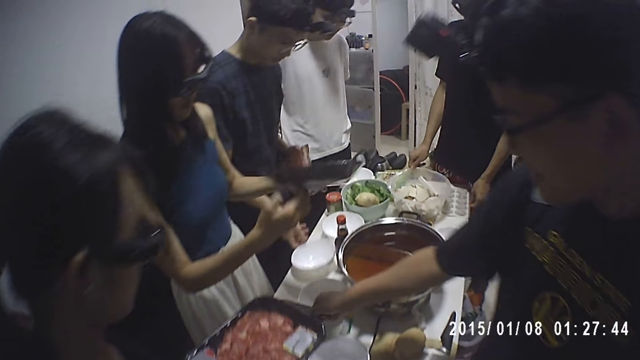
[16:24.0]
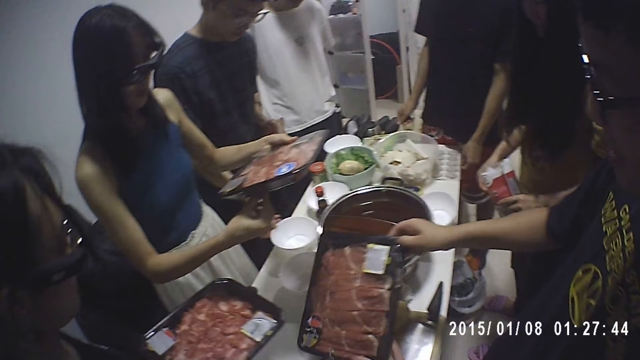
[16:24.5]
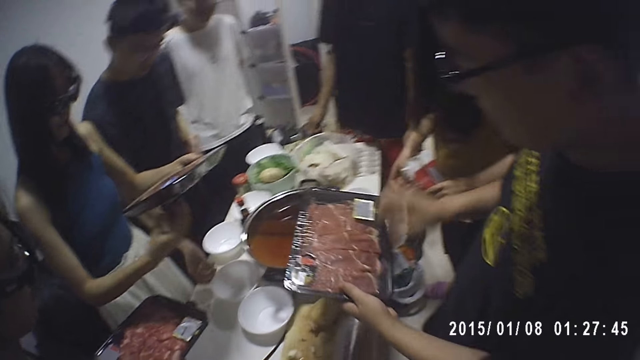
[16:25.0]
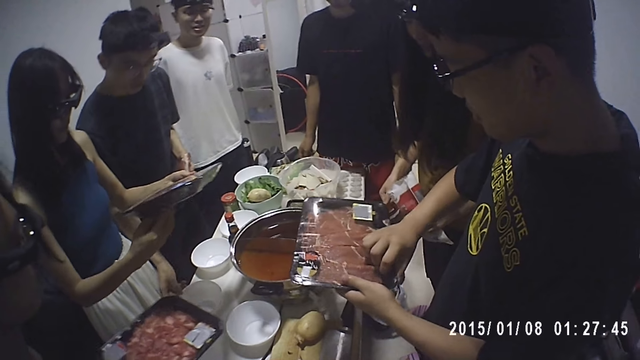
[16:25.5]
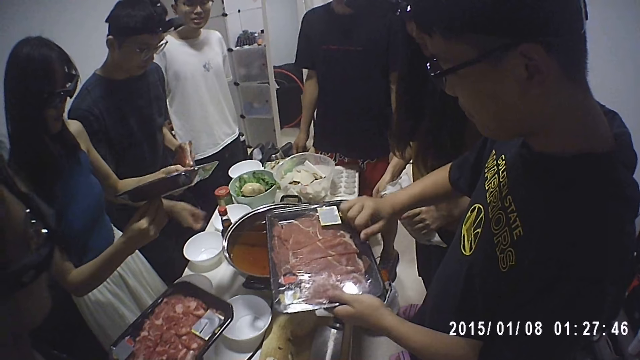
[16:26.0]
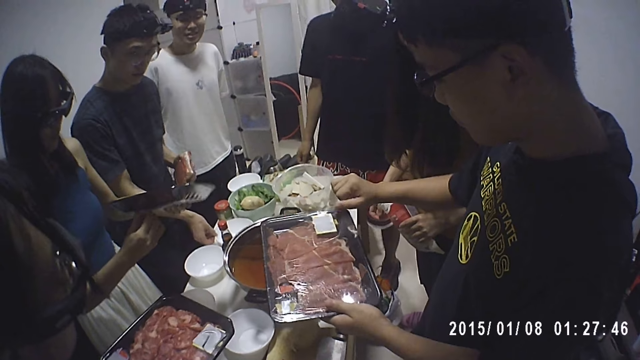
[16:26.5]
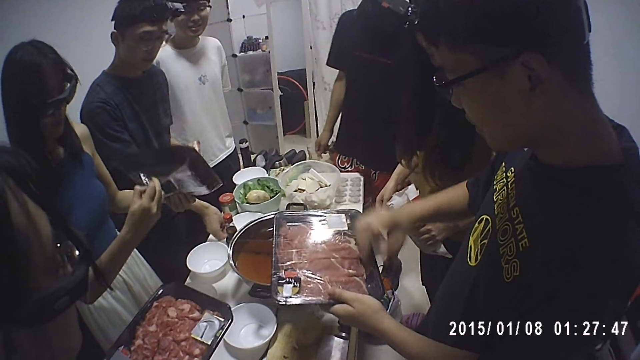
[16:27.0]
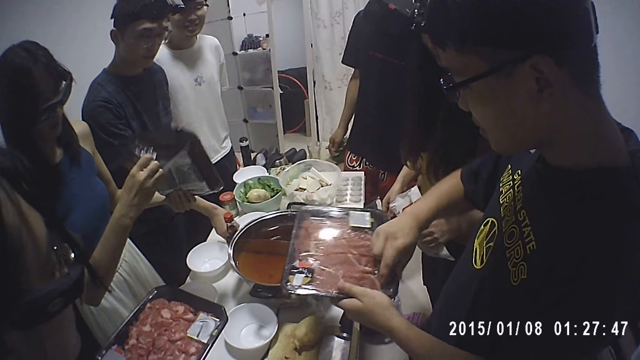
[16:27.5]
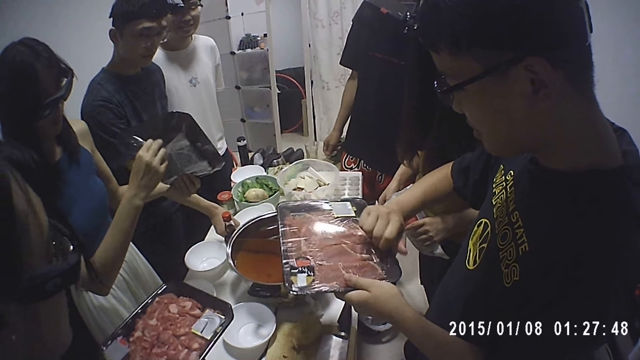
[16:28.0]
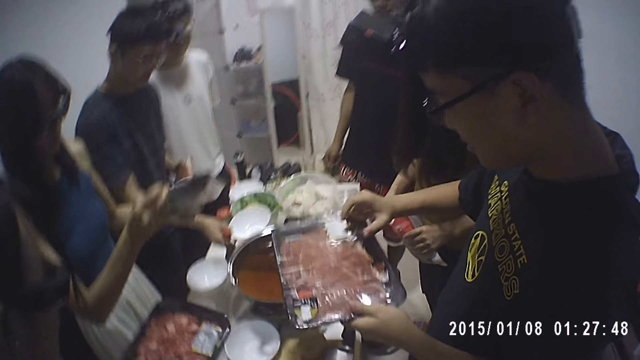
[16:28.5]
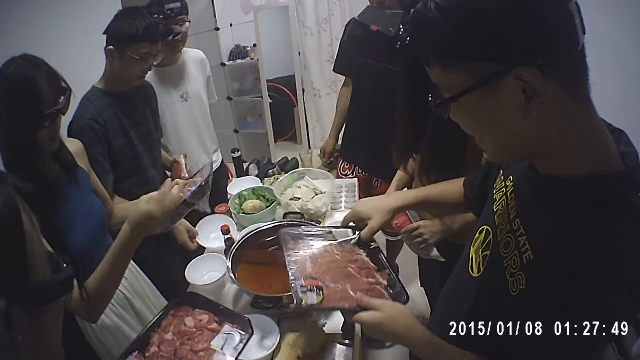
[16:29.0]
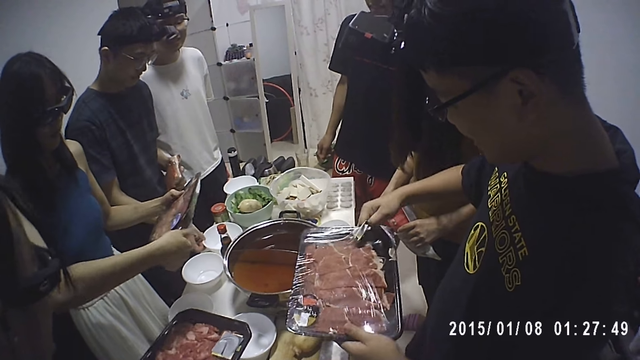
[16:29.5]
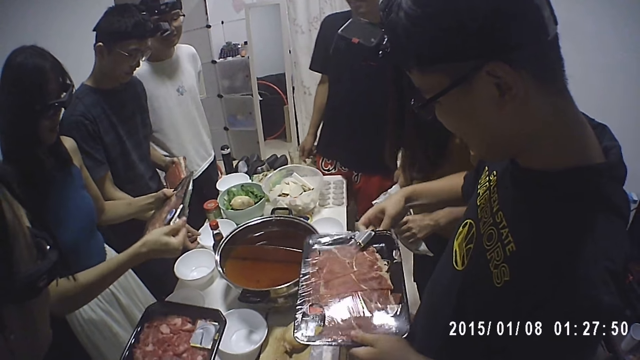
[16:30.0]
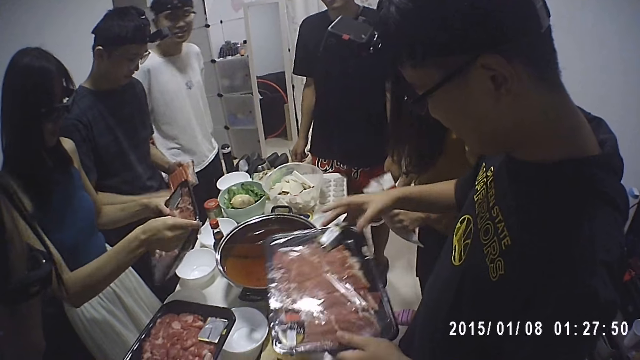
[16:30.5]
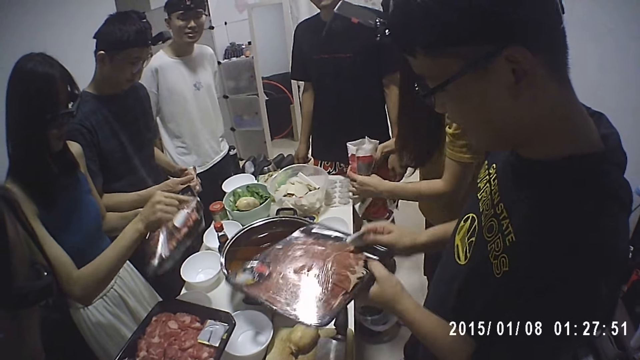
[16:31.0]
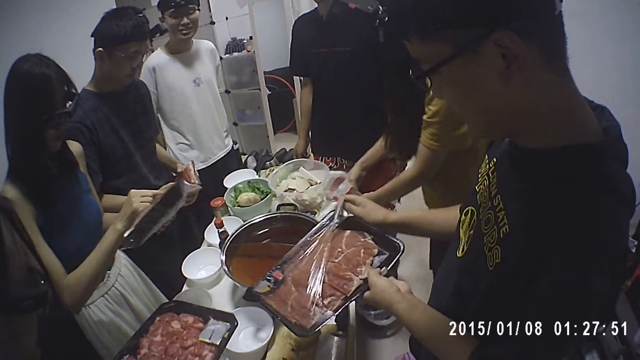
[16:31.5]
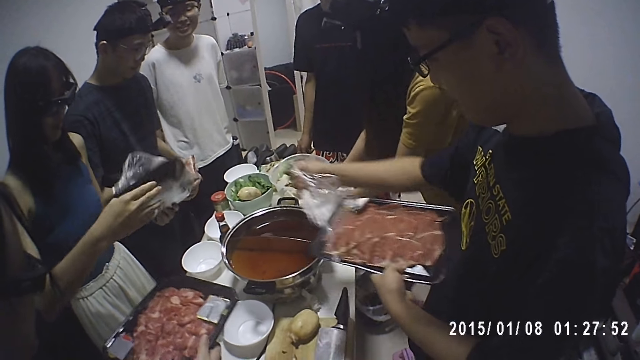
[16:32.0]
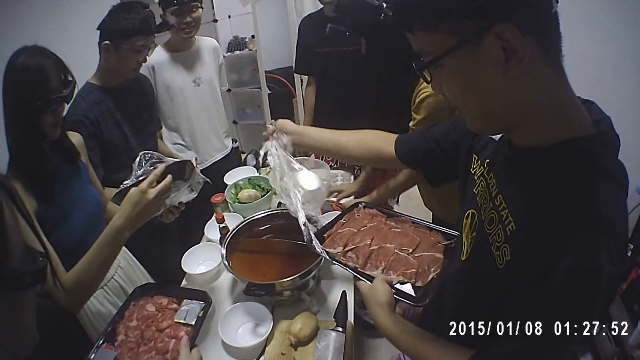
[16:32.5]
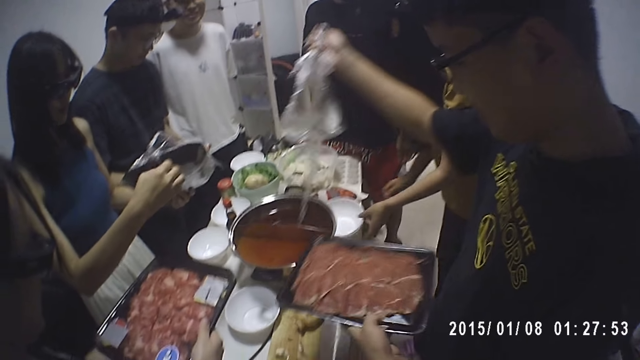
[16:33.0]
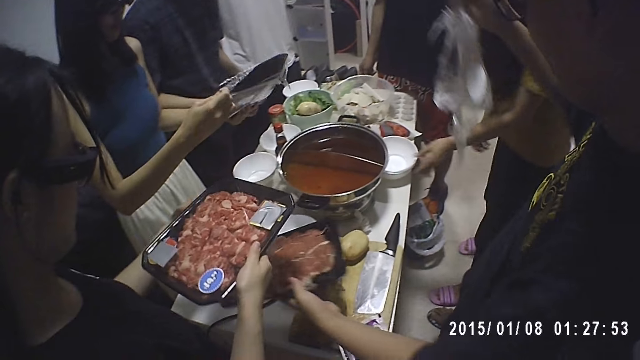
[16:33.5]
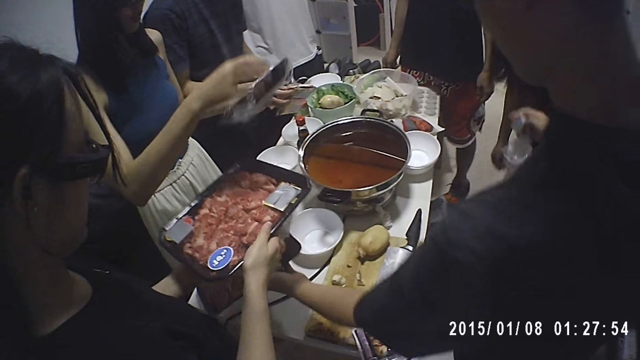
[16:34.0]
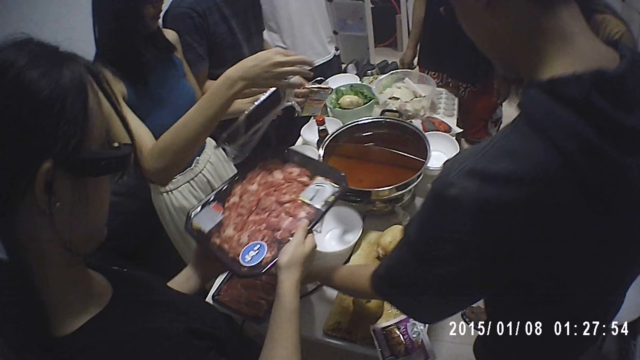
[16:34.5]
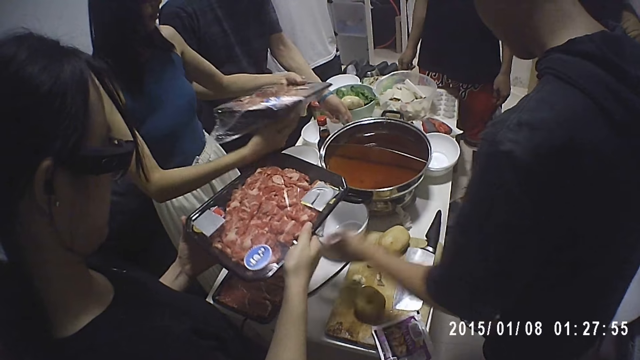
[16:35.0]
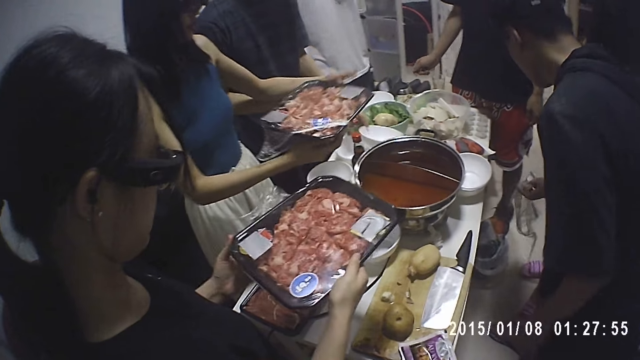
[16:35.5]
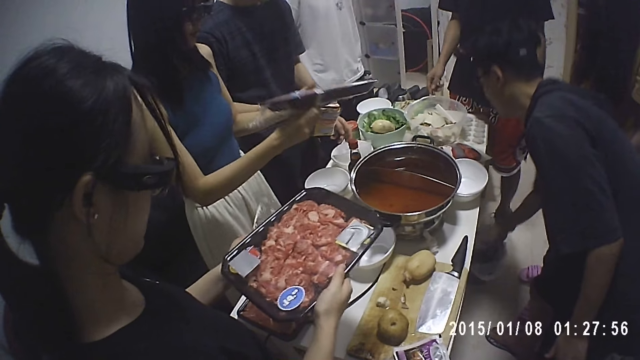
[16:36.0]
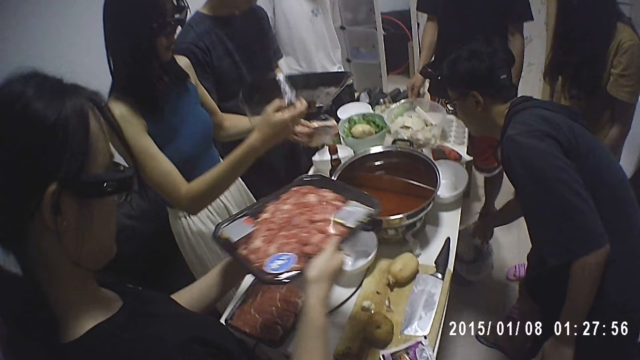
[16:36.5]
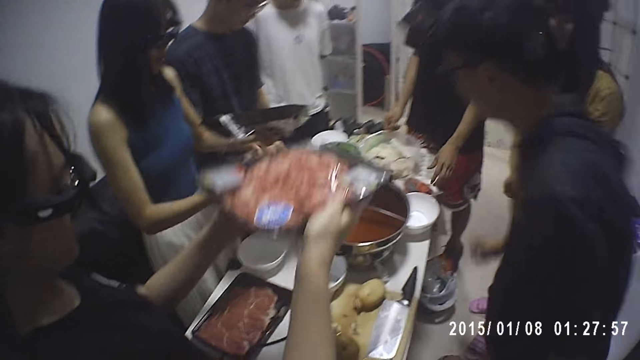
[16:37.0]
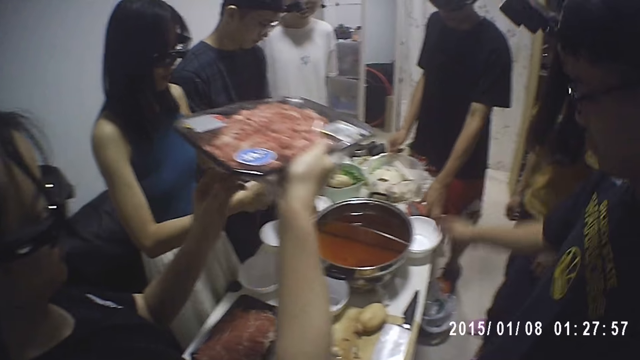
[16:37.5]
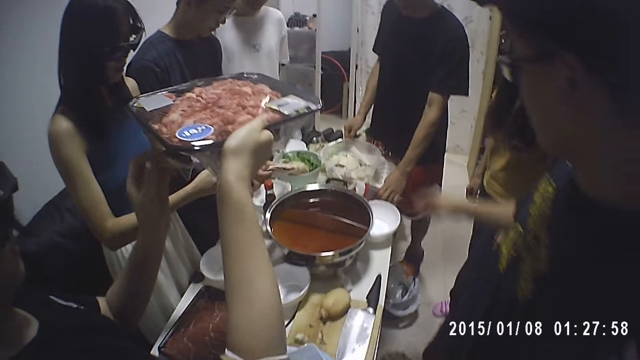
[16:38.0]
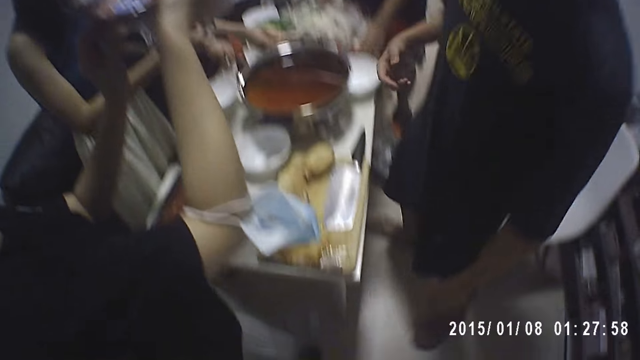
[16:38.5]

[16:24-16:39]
A man picks up a pack of meat with his right hand on the table. A woman opens the pack of meat with both hands. The man opens the pack of meat with both hands. Another woman drops a nylon on the table with both hands. The man drops the pack of meat on the table with his left hand. The man throws the nylon from the pack of meat into the trash bin with his right hand.

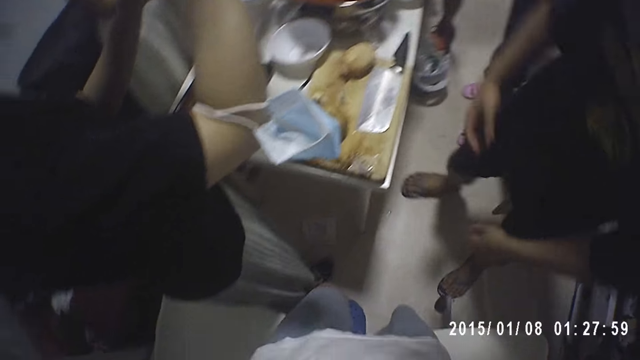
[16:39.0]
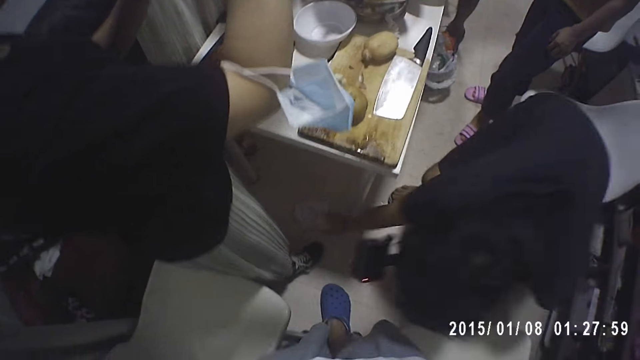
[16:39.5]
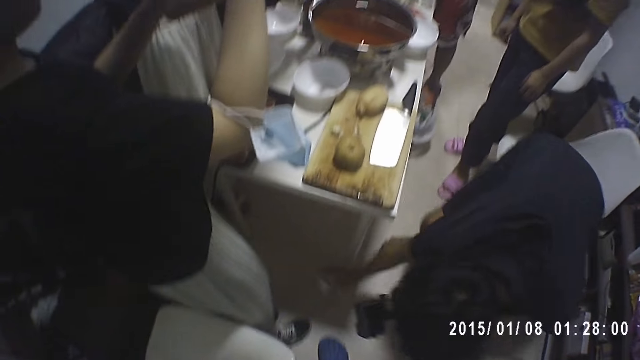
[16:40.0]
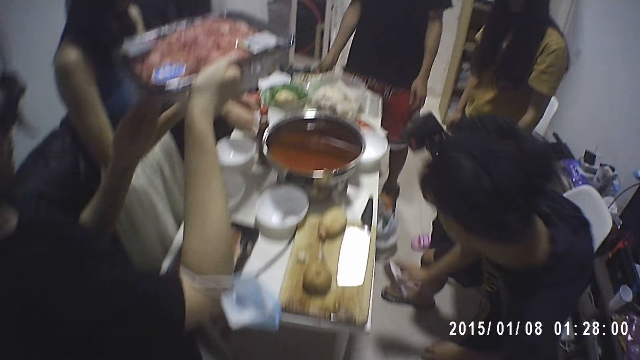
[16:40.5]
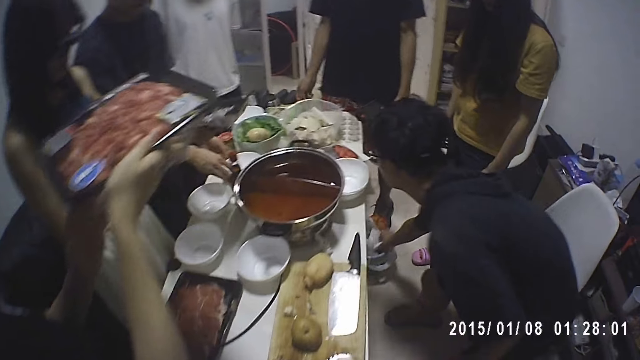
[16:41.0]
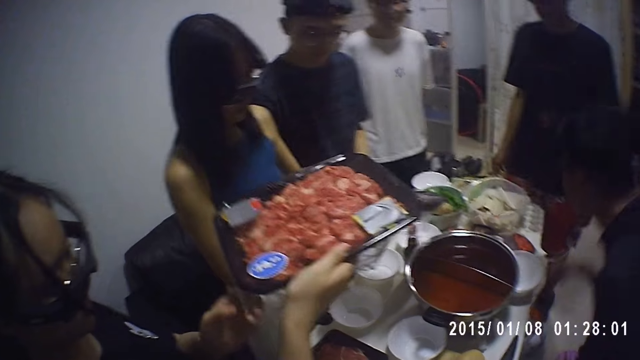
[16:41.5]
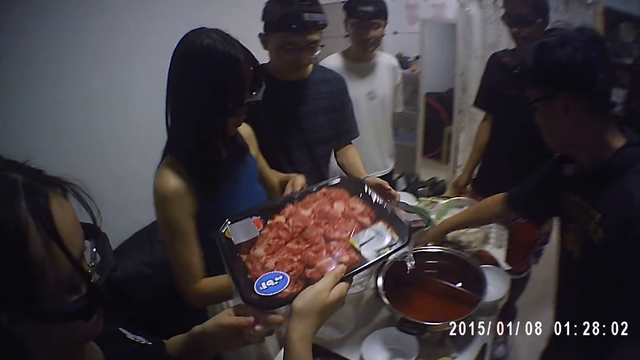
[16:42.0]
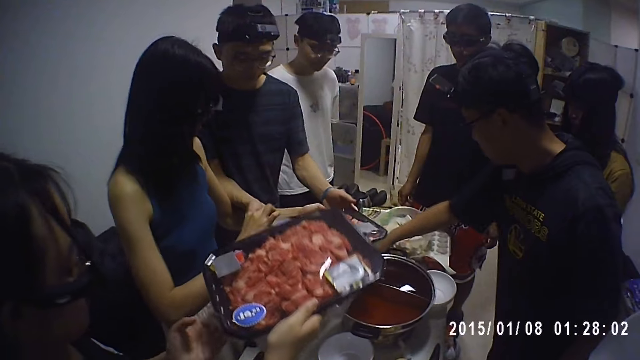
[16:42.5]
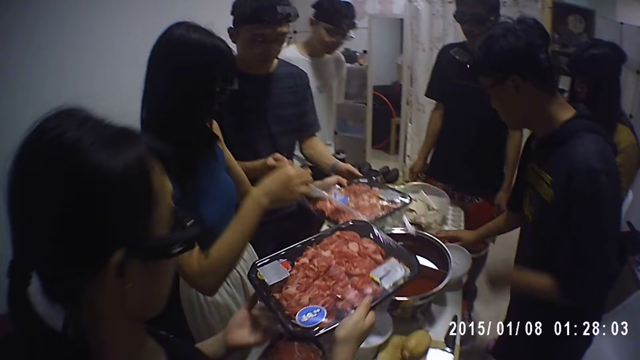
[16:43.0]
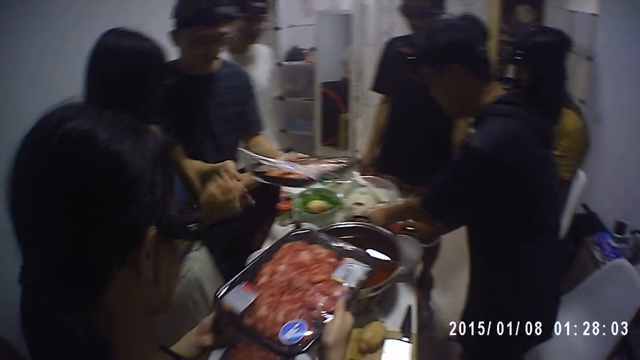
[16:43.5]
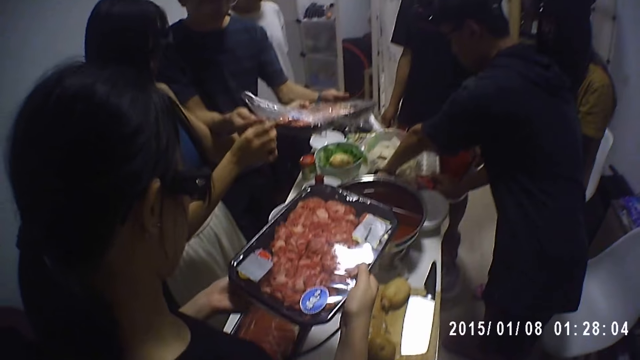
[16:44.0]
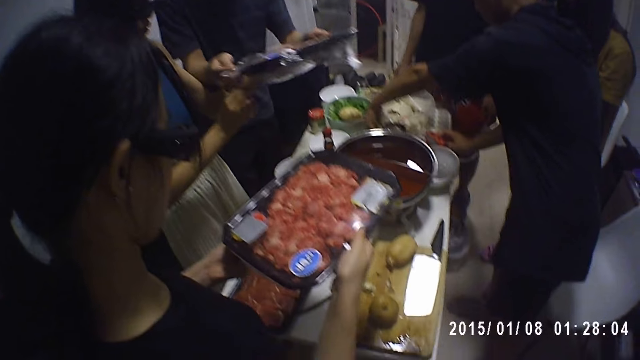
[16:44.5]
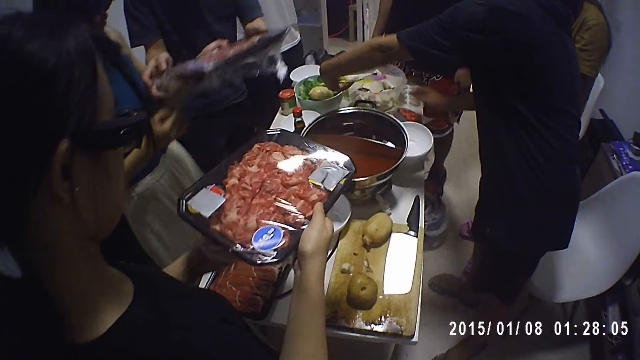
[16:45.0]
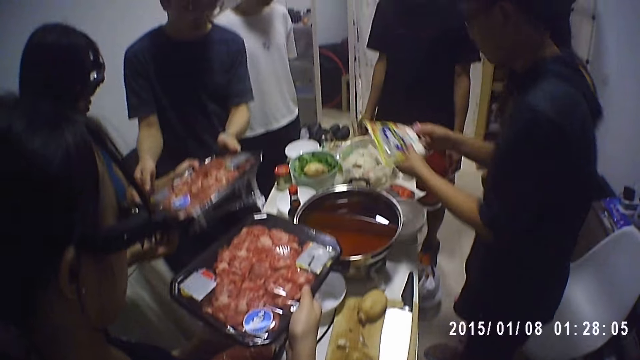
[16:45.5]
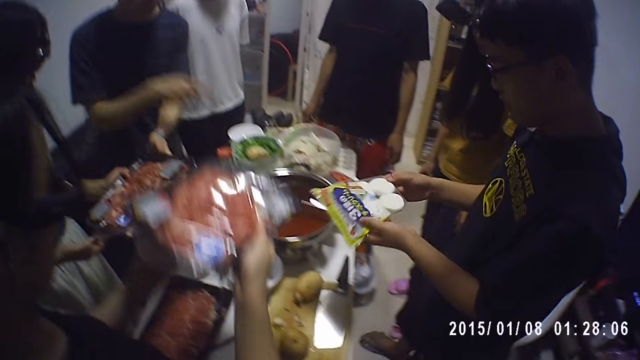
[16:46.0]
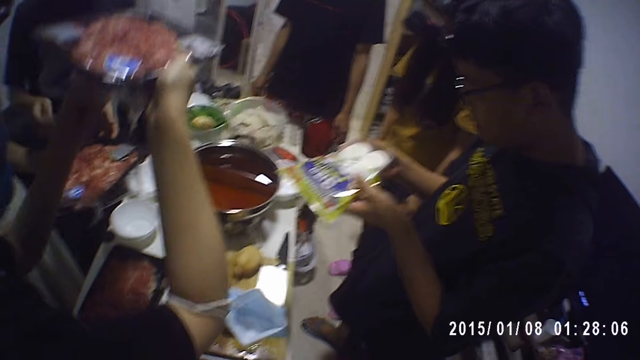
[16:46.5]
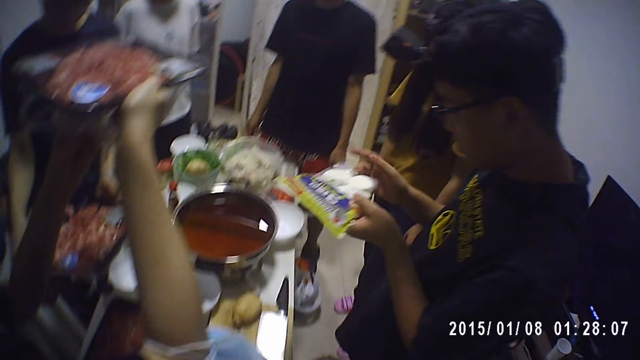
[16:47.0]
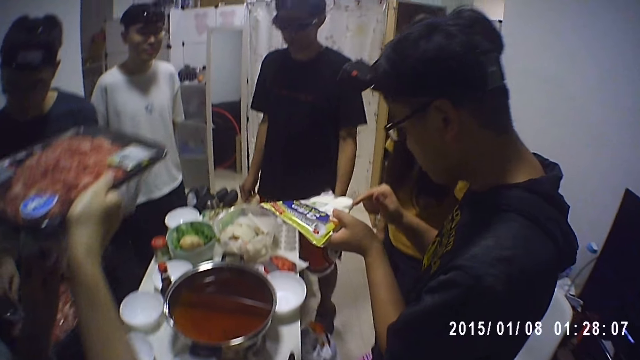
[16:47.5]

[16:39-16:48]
A man picks up a paper on the floor with his right hand. The man throws the paper into the bin with his right hand. A woman opens the packs of meat with both hands. The man takes a pack of yam on the table with both hands.
